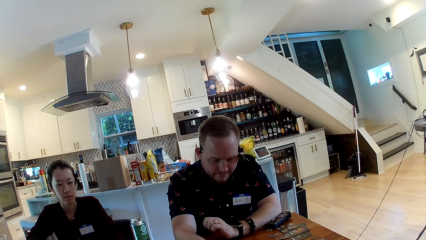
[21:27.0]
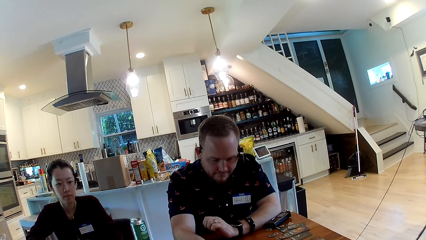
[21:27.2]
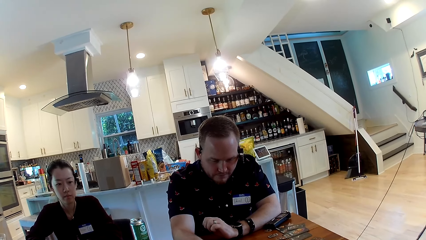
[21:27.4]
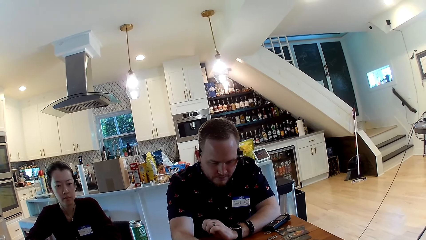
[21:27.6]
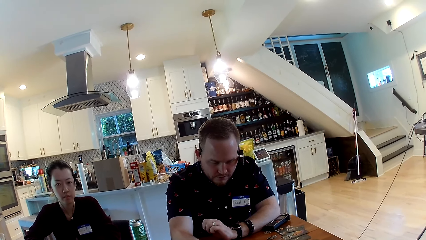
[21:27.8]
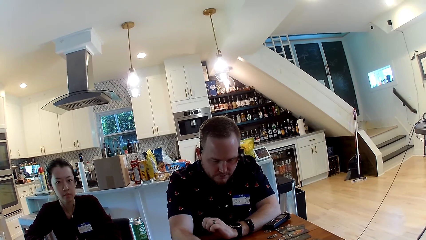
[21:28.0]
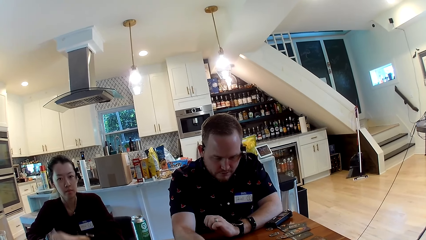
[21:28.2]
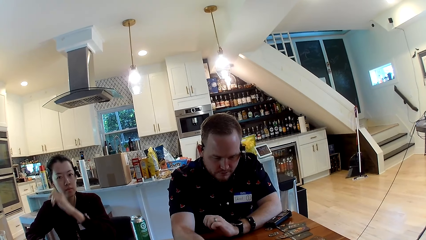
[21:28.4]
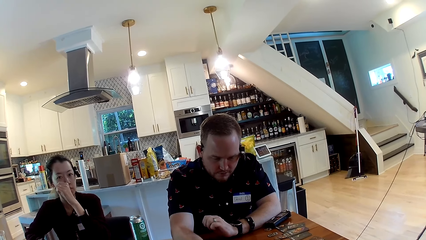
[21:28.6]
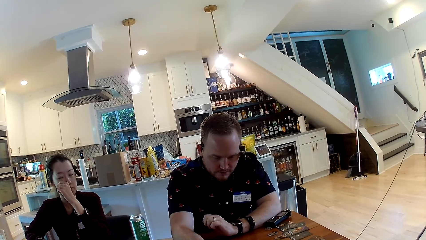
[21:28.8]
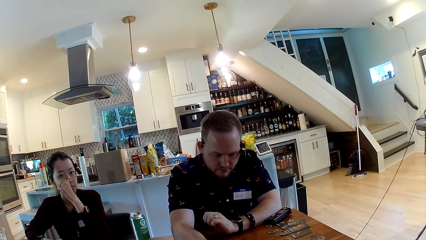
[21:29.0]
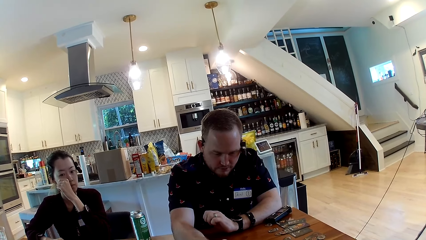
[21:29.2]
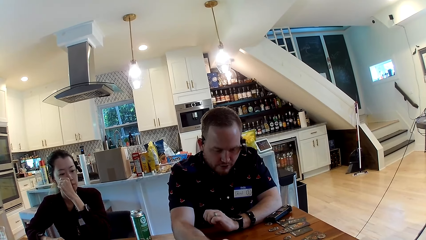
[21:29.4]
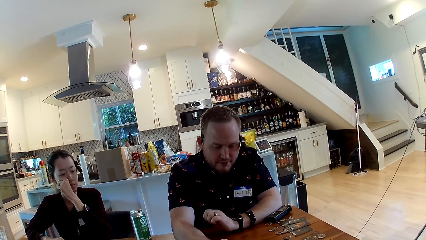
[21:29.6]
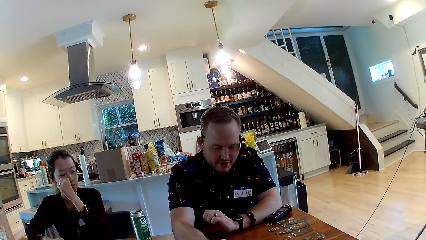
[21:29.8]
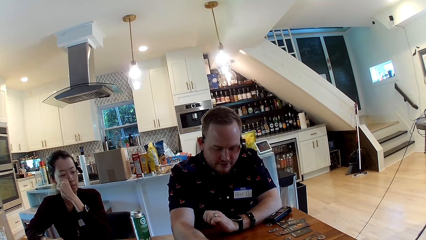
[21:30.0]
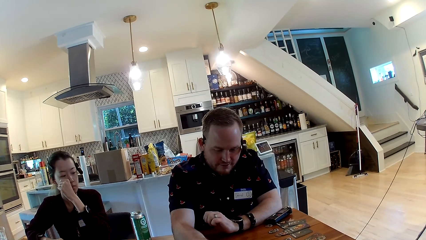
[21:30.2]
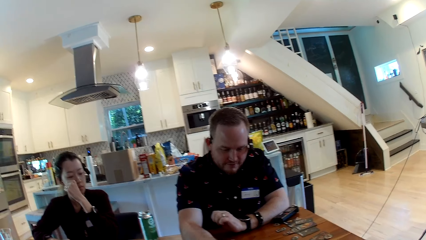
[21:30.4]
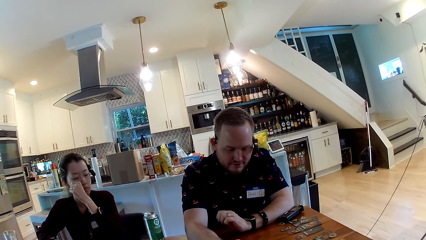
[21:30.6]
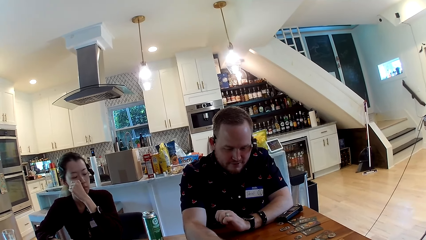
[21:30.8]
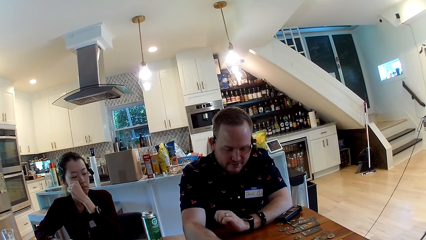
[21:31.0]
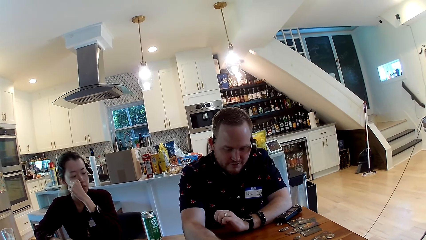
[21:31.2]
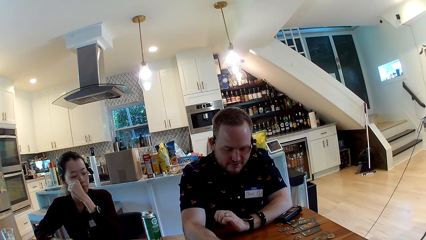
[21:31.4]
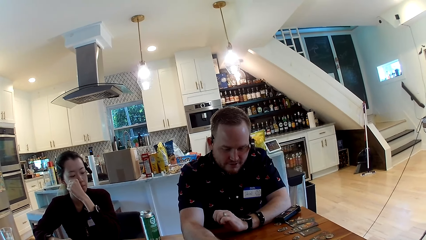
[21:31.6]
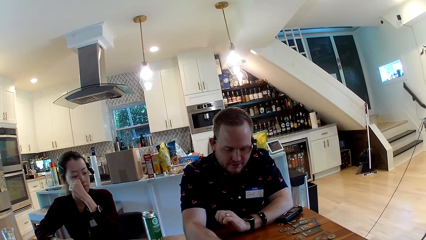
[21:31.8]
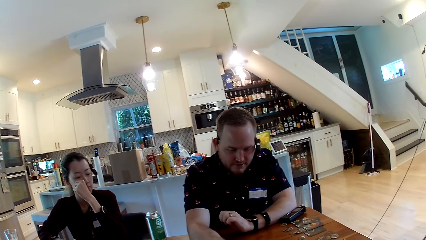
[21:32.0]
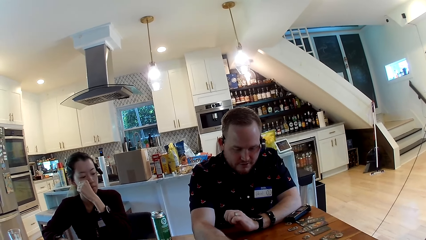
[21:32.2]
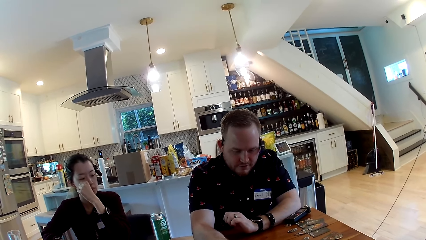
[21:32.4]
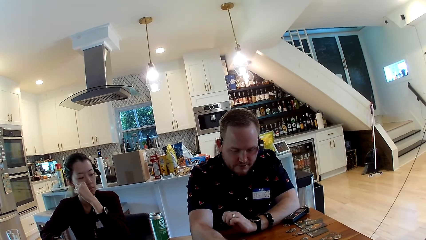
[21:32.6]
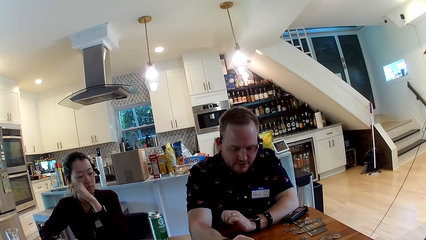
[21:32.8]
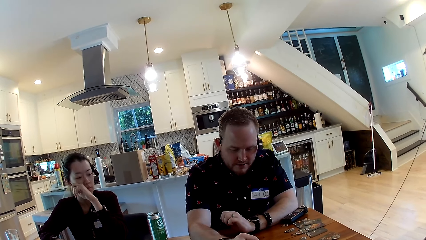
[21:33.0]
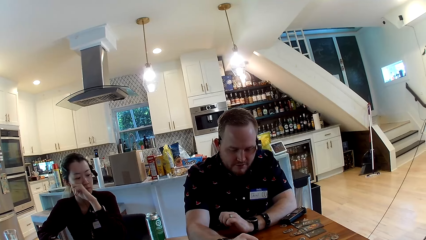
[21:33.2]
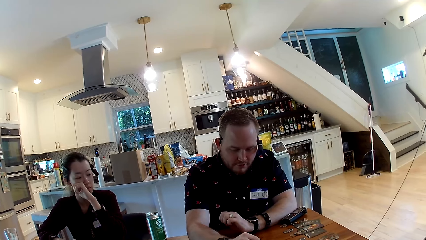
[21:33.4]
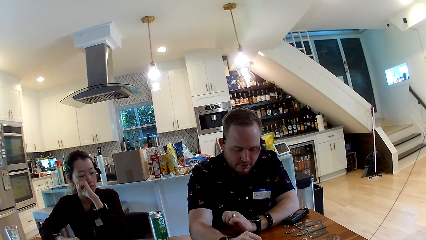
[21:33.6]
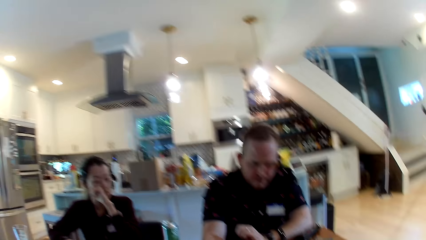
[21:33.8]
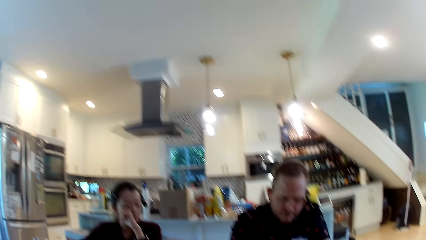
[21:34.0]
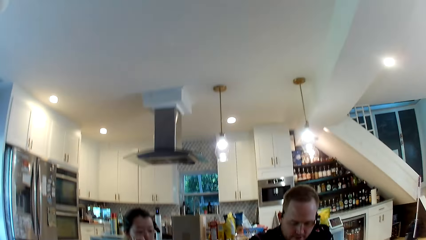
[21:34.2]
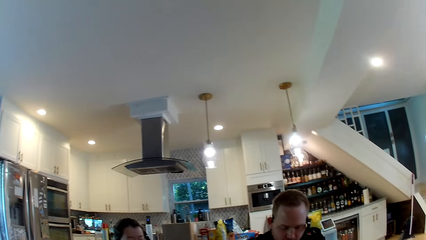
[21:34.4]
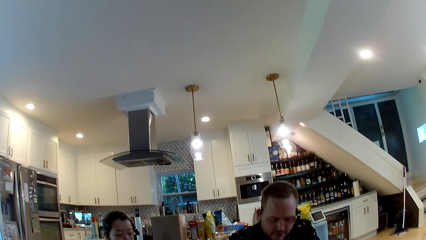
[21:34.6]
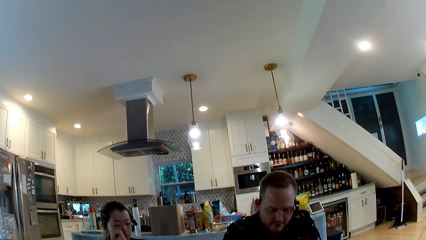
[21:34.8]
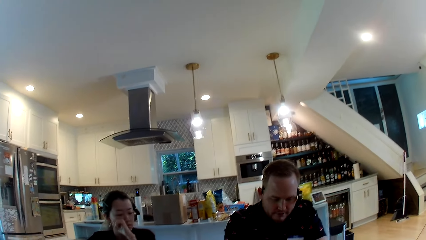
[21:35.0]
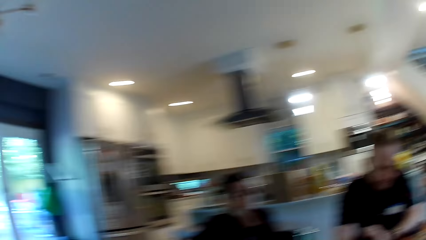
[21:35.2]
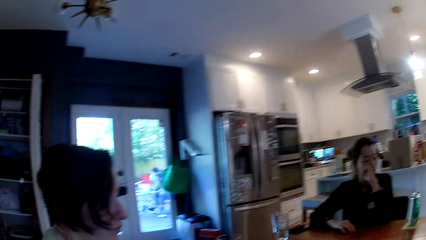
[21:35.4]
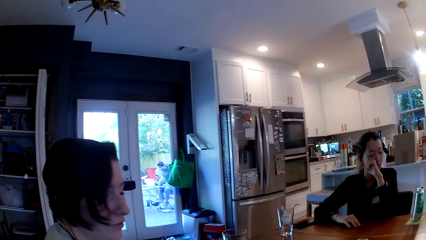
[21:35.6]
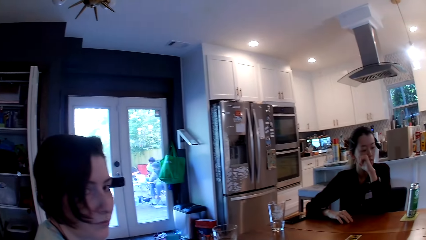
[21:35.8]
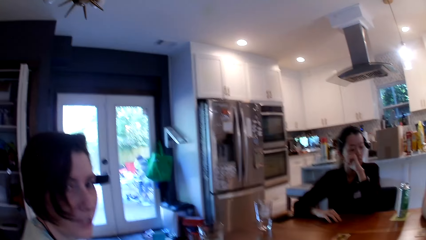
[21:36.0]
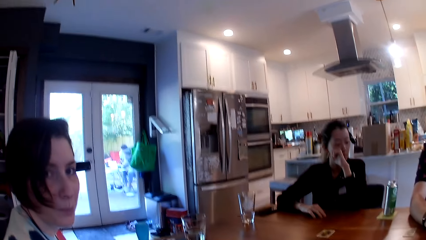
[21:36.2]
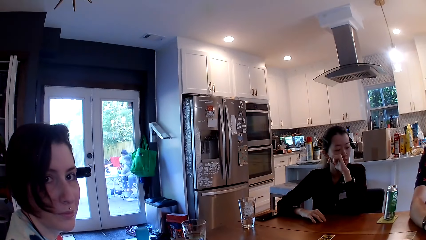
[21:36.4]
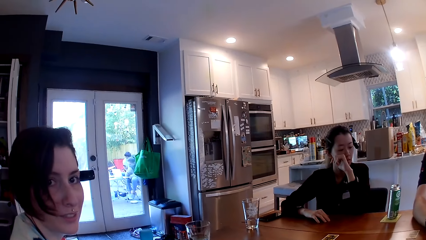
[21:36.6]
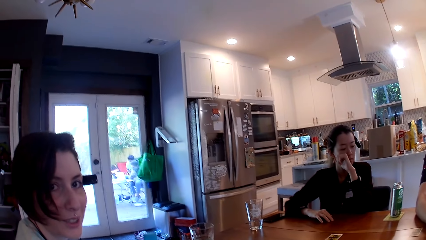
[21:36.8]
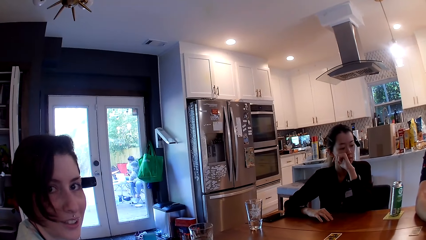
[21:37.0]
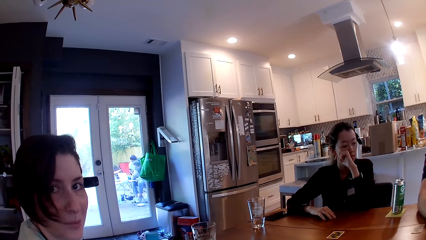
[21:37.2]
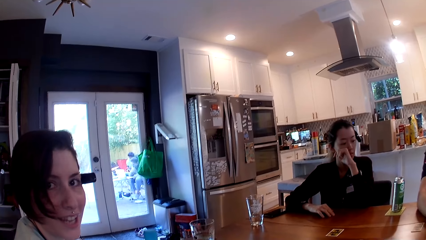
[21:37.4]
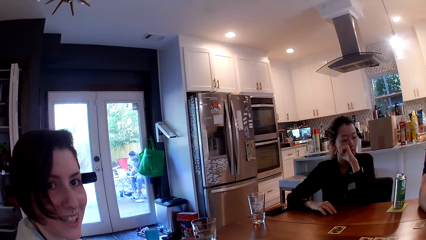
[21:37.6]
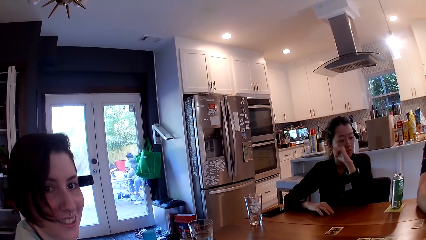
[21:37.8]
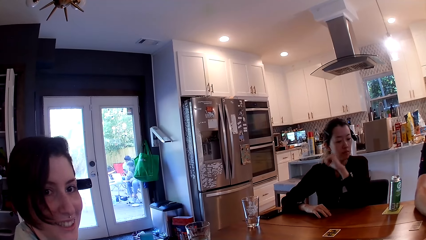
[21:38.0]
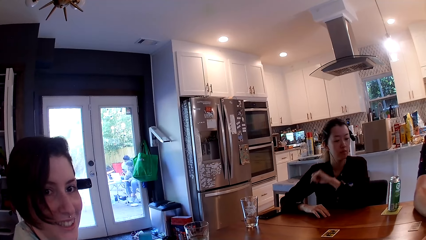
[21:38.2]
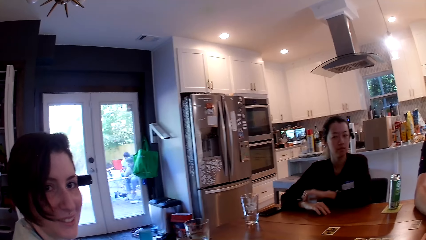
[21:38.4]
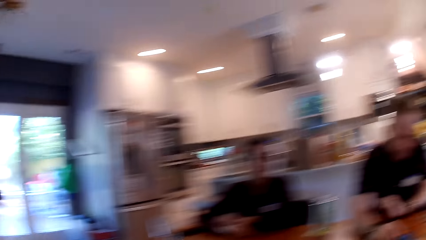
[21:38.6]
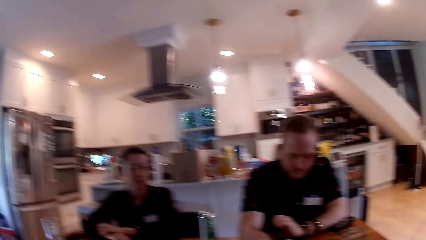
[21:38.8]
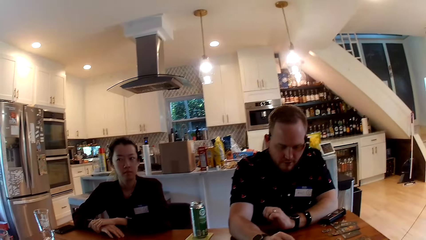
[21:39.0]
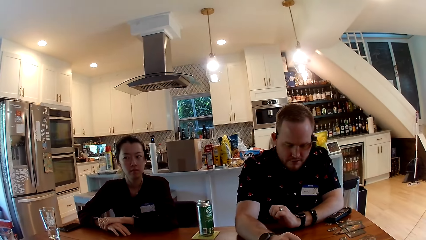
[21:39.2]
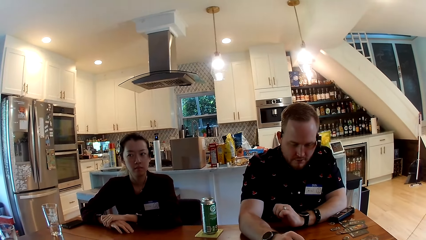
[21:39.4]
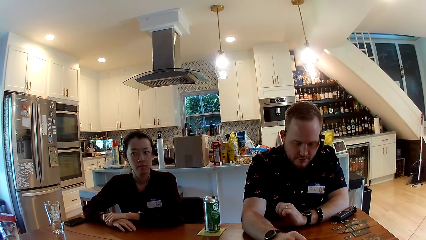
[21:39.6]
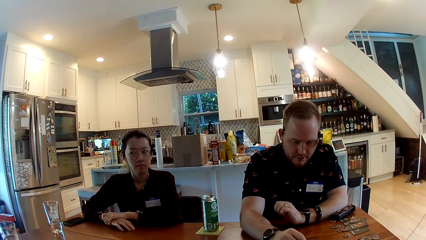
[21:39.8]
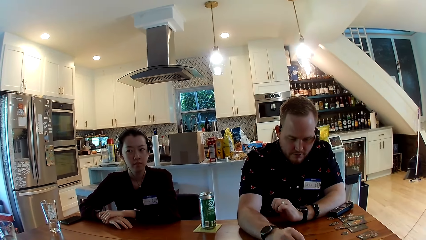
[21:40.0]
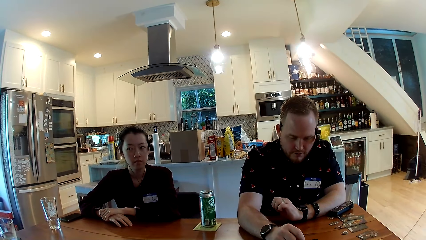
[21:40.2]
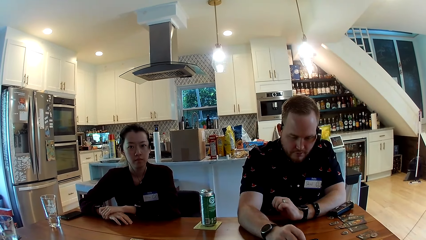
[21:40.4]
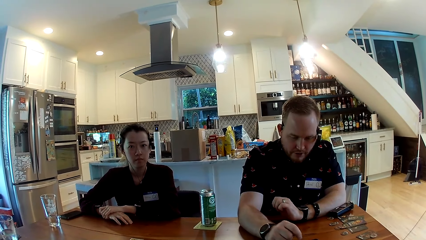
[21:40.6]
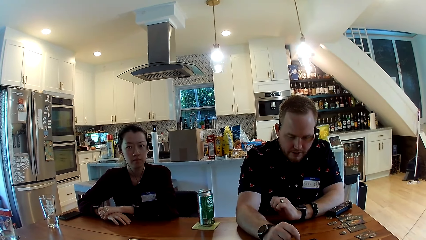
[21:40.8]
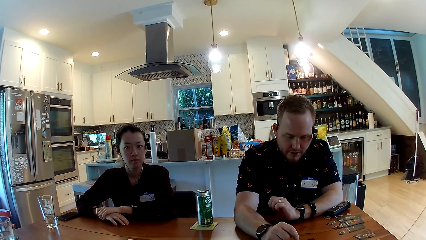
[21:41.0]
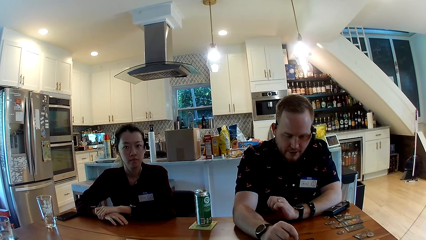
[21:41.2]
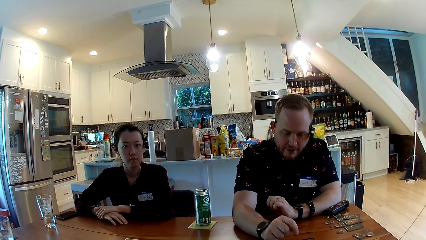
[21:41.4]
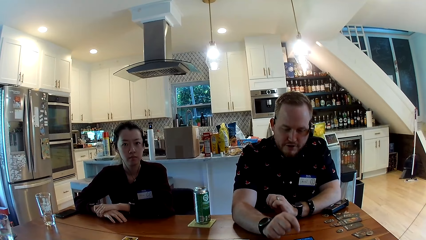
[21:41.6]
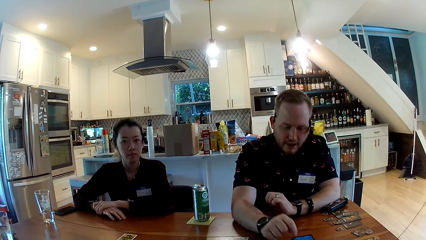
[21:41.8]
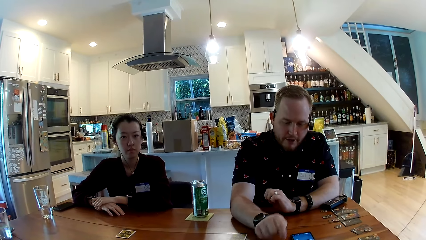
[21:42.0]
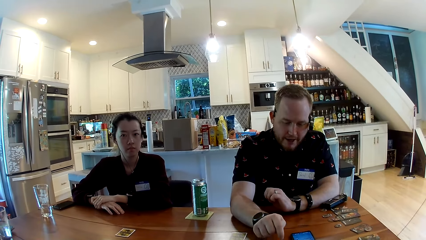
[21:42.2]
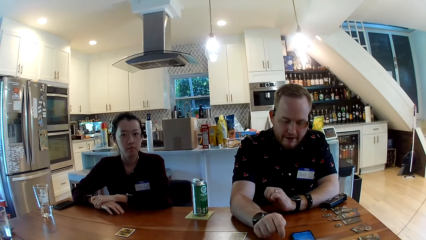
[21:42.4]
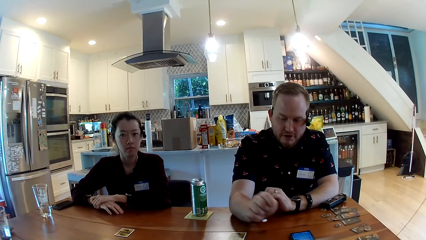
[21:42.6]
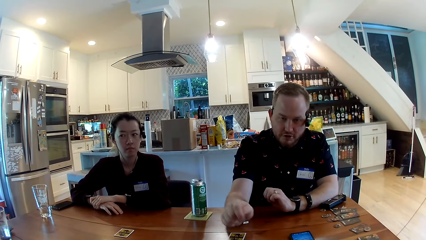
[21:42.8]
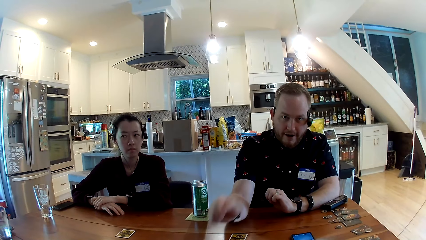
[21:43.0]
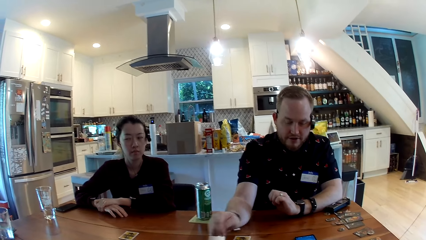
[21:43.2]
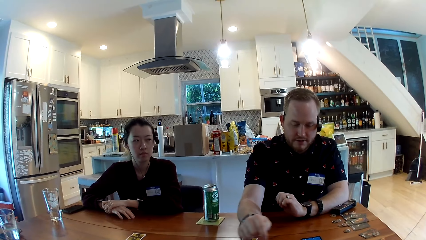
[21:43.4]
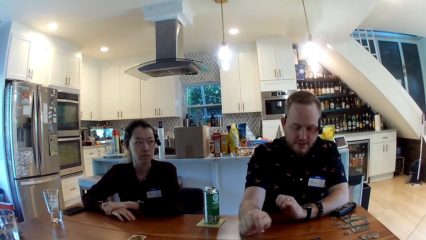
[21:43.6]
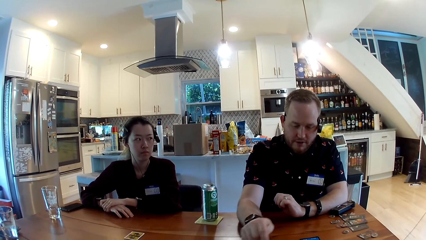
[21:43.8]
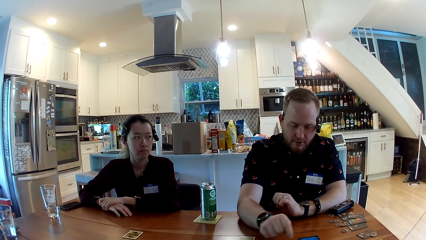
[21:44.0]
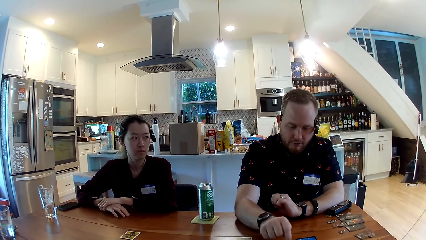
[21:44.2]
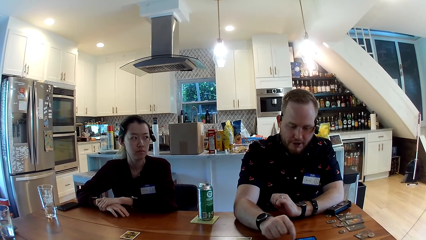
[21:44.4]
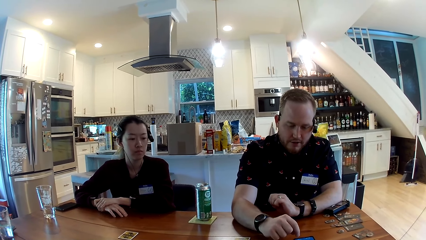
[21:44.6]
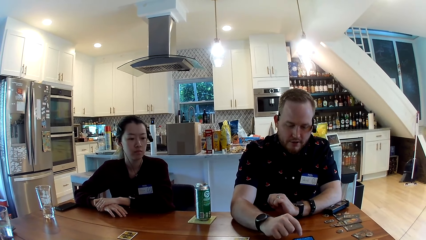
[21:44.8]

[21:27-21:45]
The woman touches her face with her left hand. The camera wearer looks around. They converse with a man.
